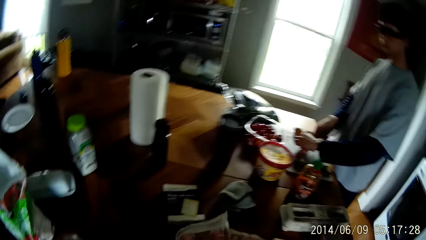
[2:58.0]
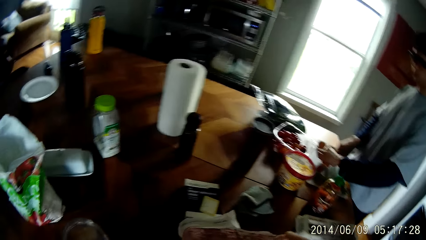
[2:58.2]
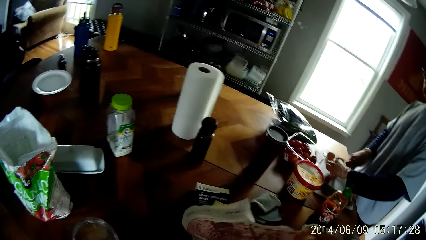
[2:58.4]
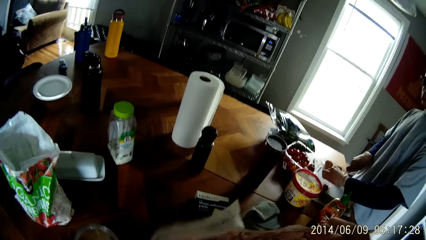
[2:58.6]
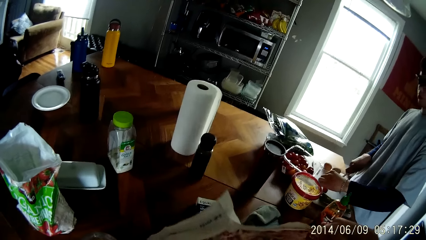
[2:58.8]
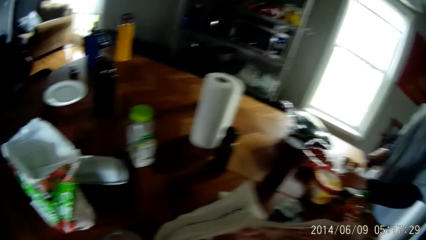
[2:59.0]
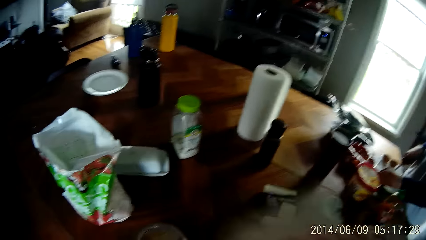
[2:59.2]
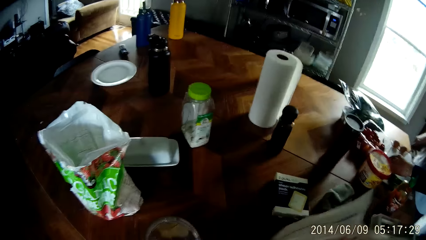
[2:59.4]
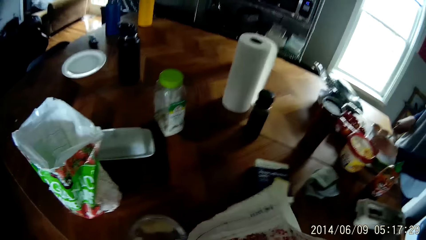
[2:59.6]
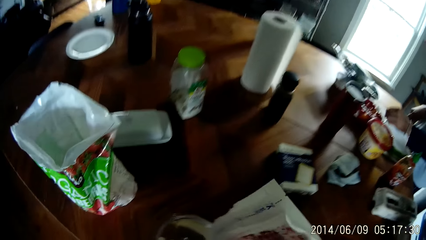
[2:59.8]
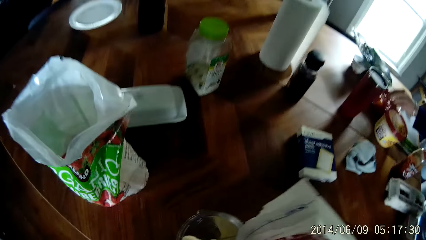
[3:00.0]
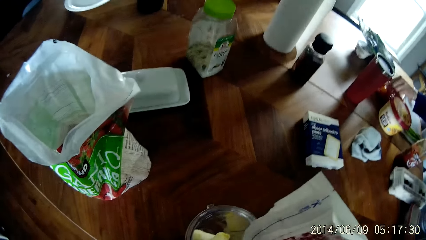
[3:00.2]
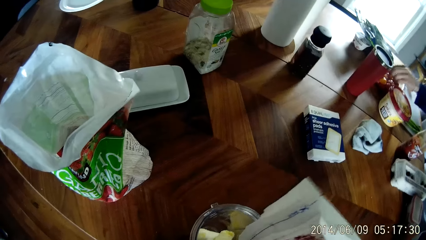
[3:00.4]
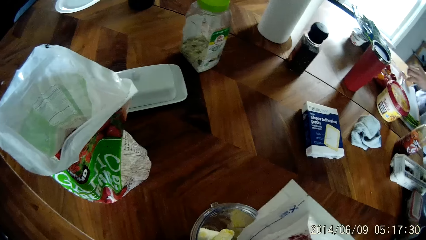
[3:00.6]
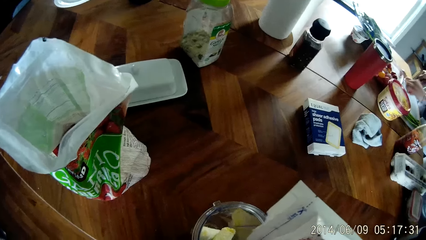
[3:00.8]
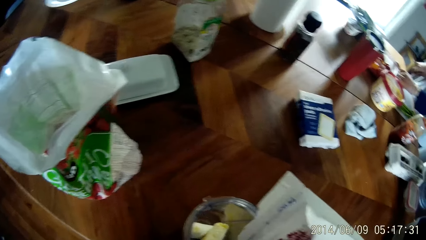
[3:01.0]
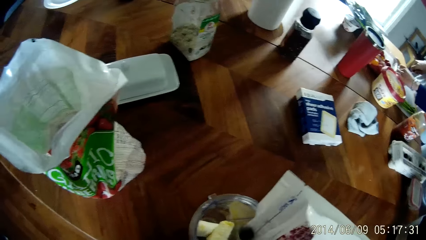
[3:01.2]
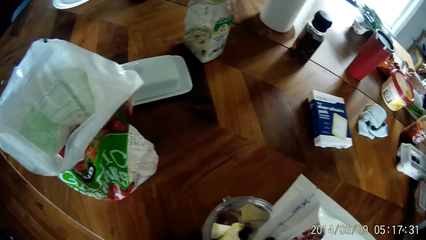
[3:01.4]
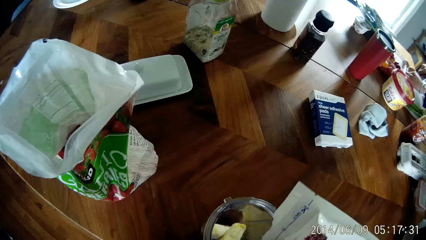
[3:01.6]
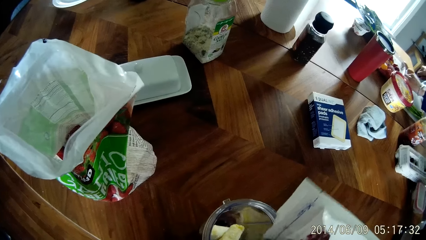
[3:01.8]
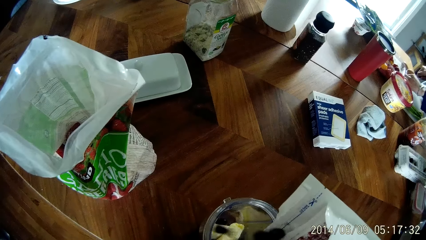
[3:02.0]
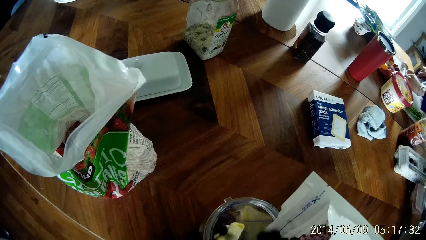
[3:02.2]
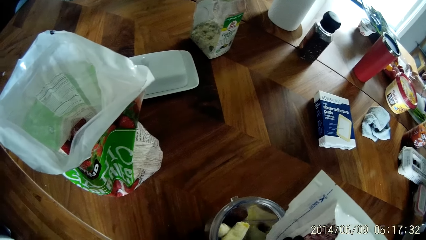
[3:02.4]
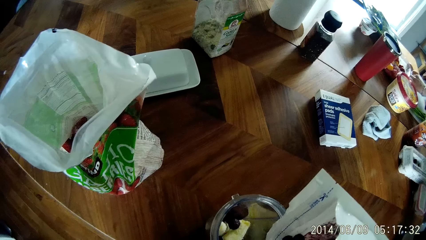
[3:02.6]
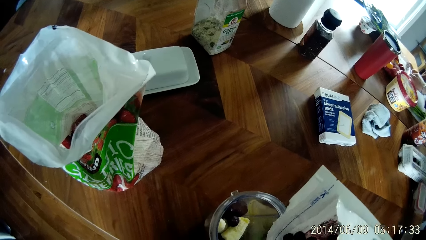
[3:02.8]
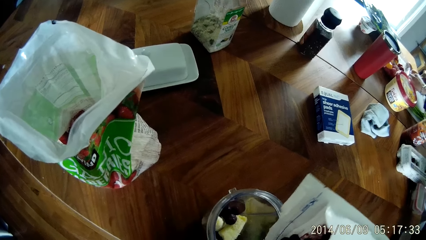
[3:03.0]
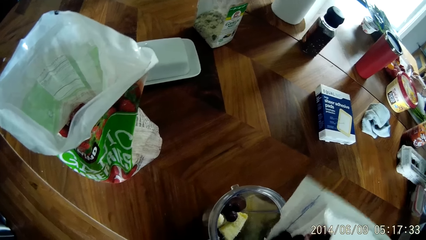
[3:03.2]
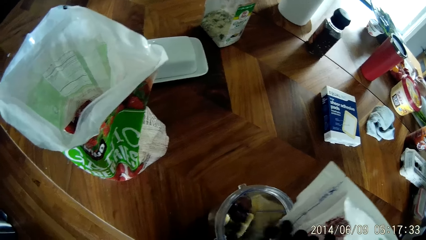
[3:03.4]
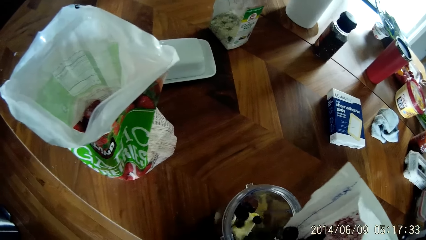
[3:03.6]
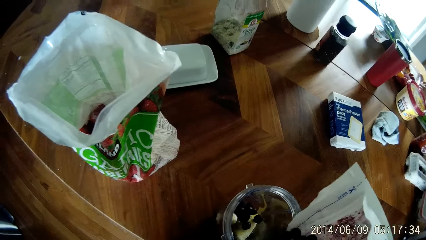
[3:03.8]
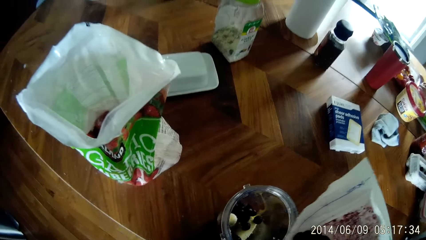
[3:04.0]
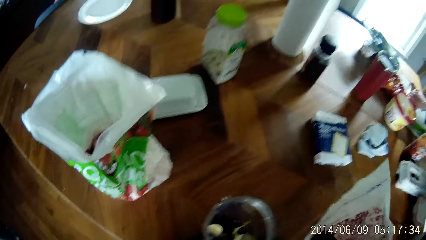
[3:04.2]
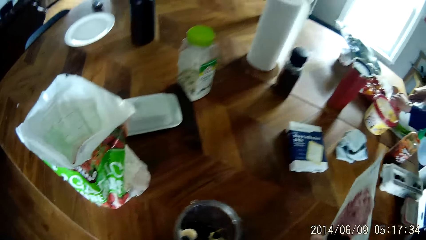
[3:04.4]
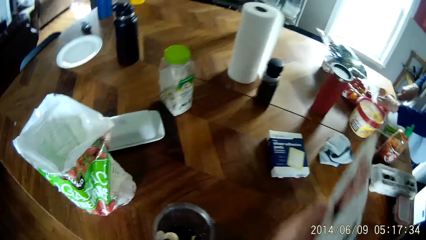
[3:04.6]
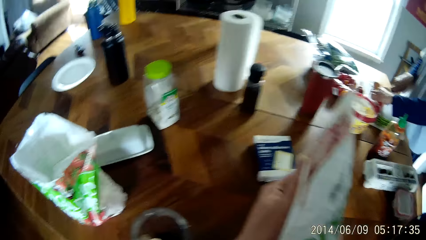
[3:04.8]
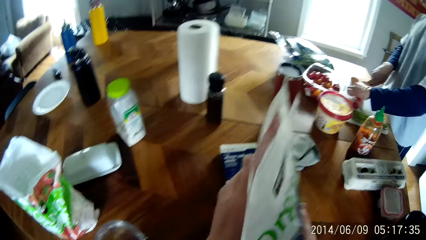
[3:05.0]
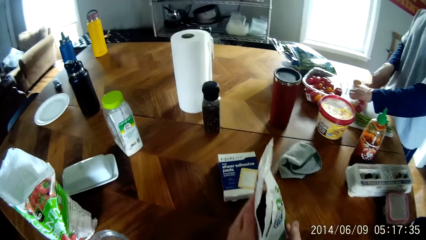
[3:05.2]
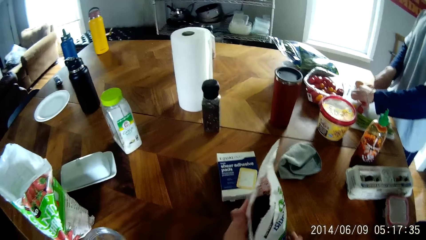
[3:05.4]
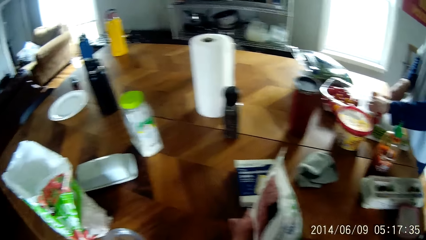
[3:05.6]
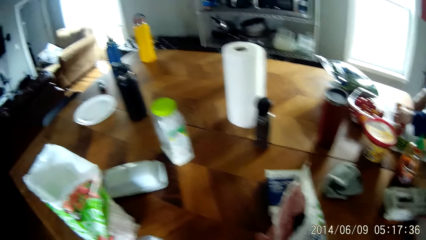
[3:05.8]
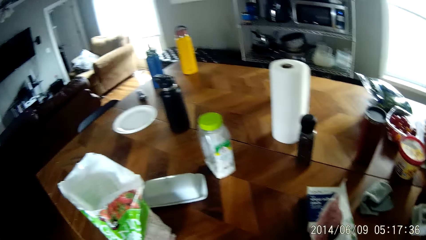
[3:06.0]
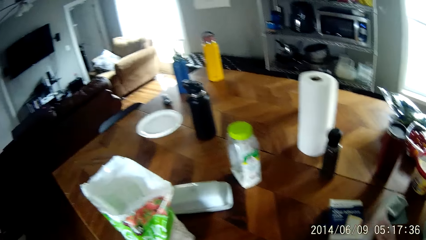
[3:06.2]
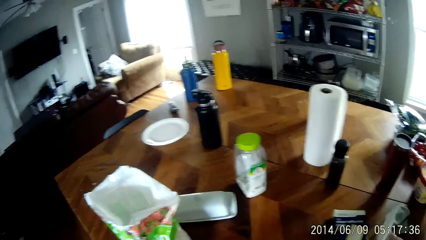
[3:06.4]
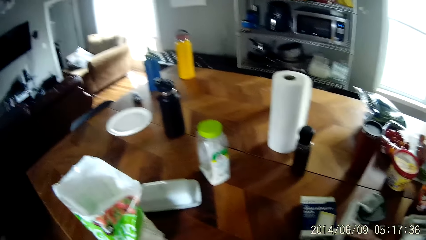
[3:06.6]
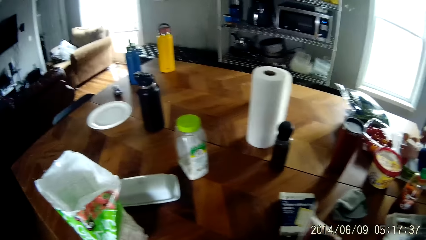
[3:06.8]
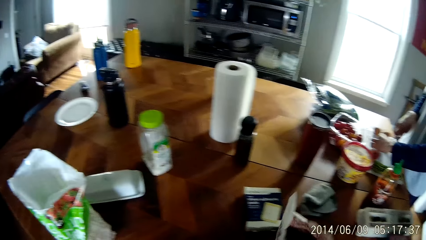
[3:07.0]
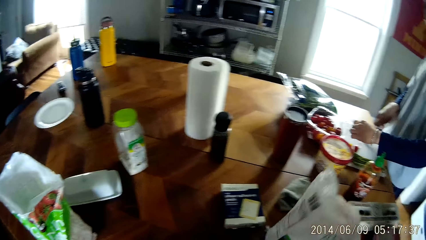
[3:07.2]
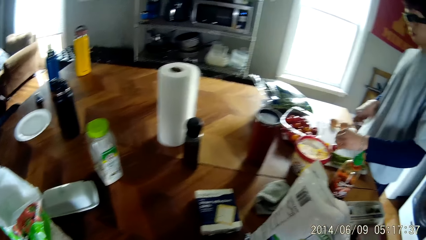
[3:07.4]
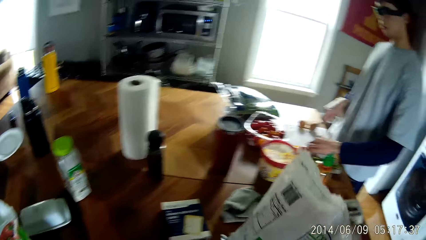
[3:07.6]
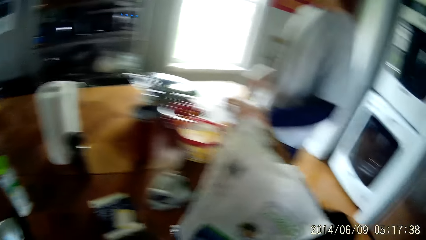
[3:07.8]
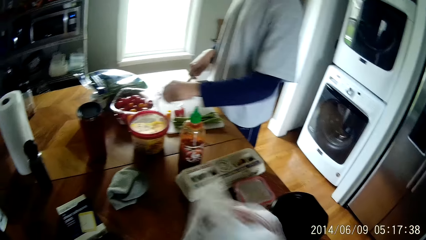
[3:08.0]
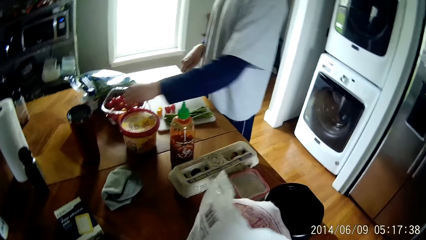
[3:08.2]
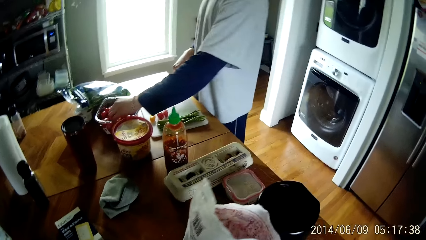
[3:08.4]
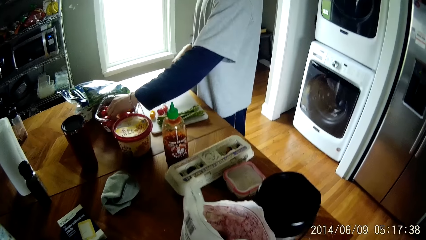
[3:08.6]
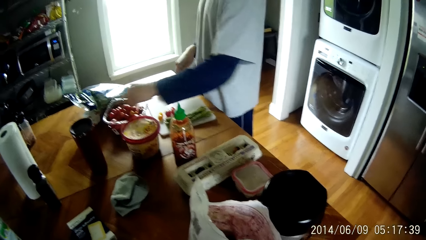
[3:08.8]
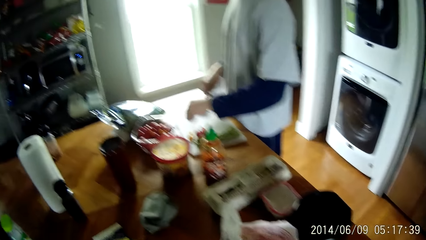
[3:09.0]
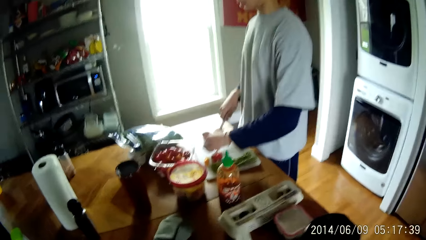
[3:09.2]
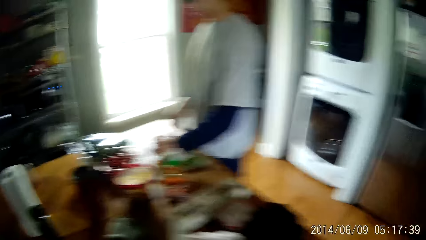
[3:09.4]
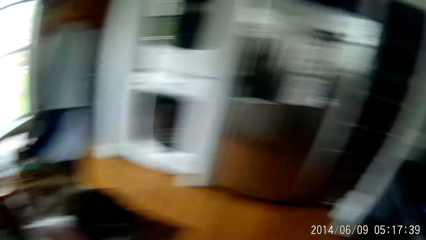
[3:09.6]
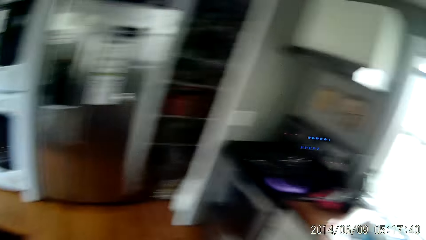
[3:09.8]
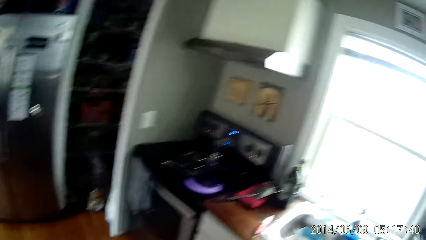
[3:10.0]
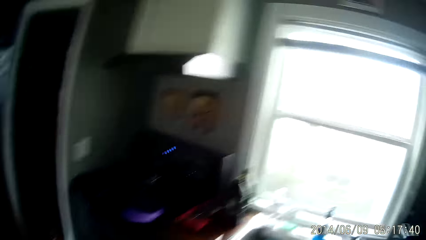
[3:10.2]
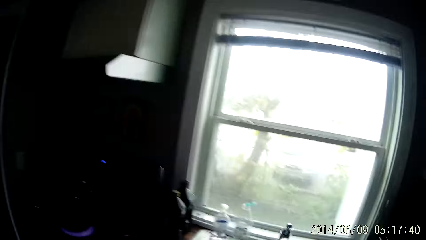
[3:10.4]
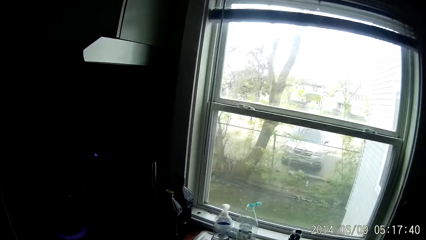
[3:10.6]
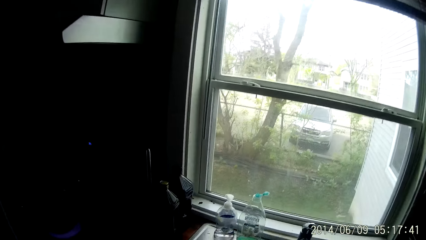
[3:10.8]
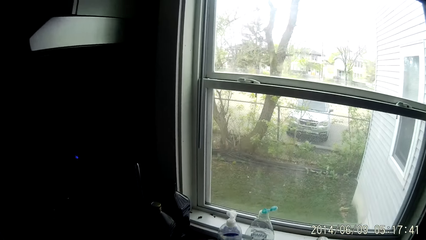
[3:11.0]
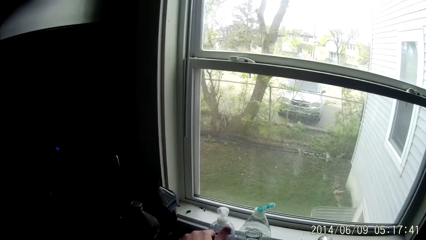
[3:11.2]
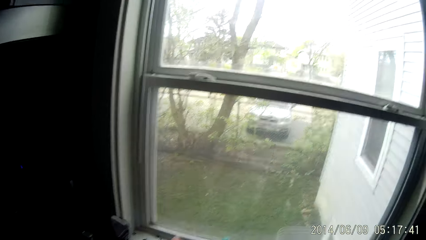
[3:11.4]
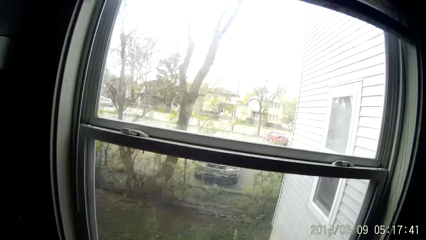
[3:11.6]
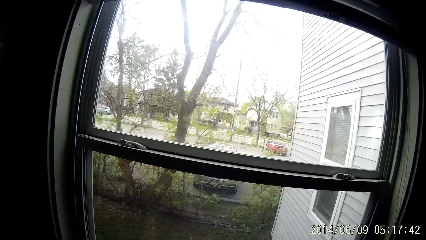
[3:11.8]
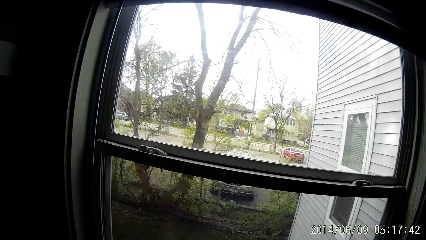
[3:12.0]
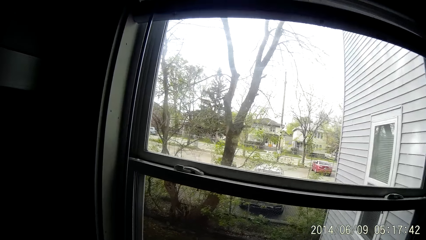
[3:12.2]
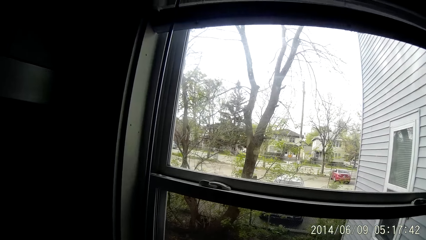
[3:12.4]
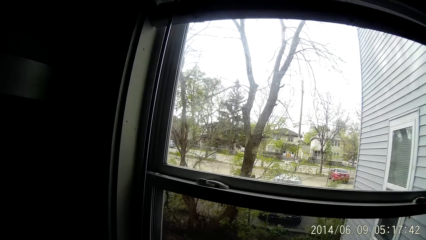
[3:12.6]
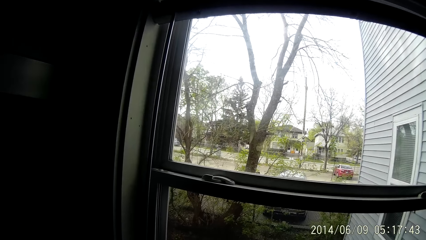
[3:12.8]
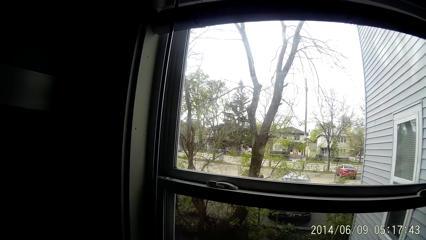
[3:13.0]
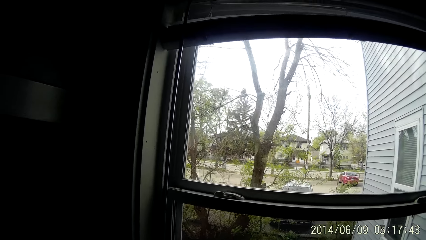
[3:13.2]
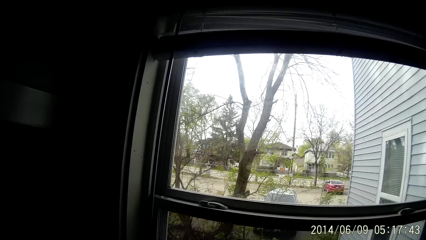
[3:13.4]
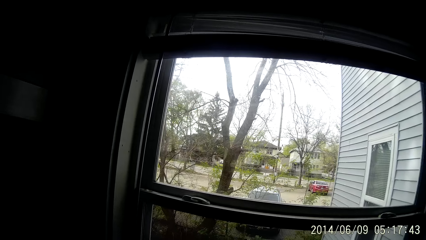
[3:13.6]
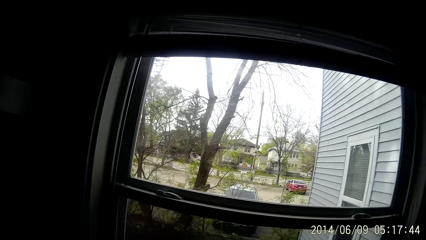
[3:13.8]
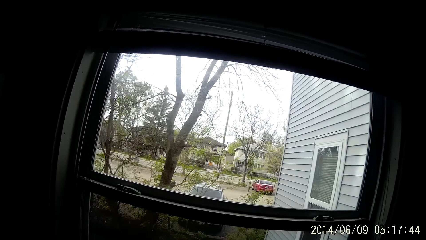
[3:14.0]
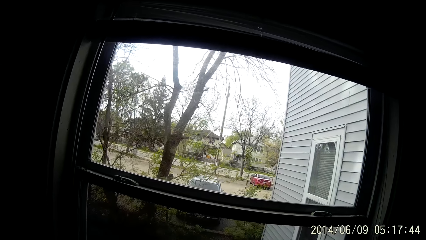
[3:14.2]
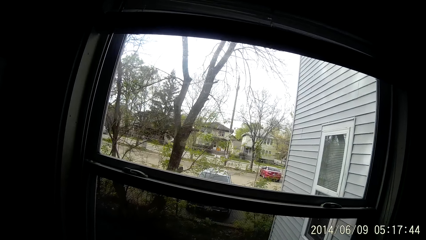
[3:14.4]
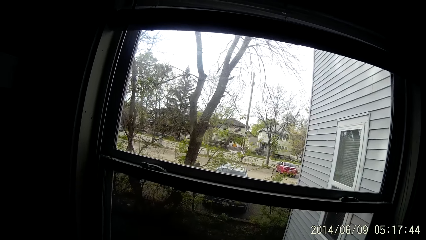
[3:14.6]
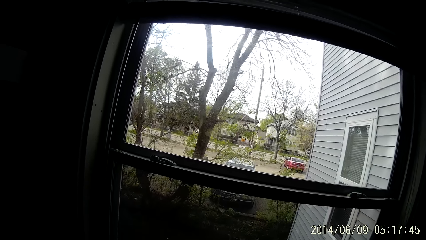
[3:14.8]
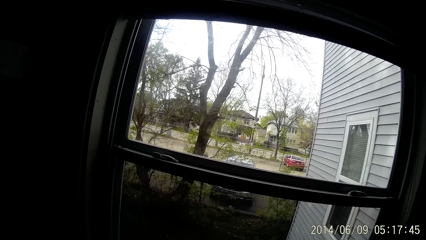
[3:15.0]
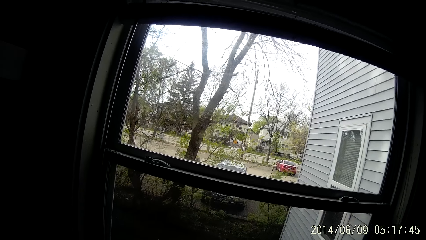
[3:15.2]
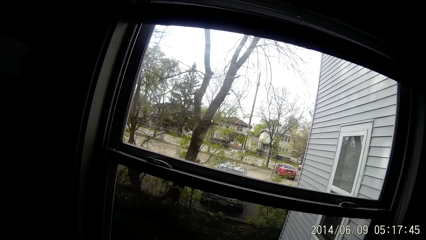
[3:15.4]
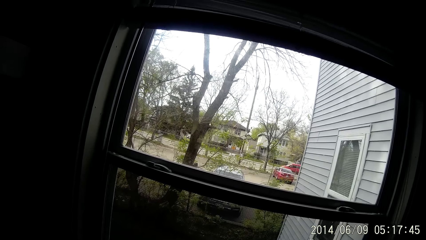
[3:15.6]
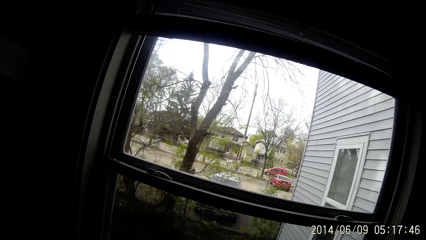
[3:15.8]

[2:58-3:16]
The camera wearer picks the sachet from the table with his hands. He turns the paper. He pours blueberries from the sachet in his hands into the blender on the table. He puts something in a bowl. He drops the sachet on the table with his hands, in a paper. He adjusts the sachet on the table with his hands. He holds the paper with the right hand. A man picks something from the bowl with the left hand. The camera wearer looks around, moves around the room, and does something.
